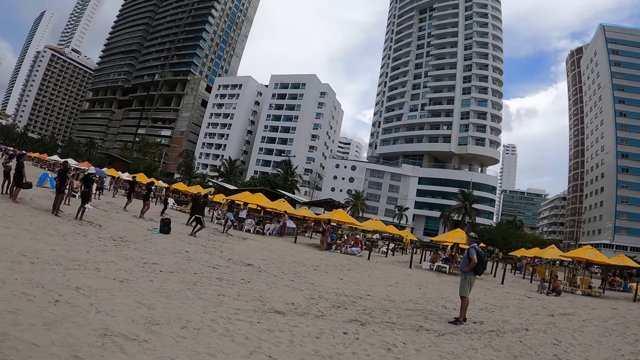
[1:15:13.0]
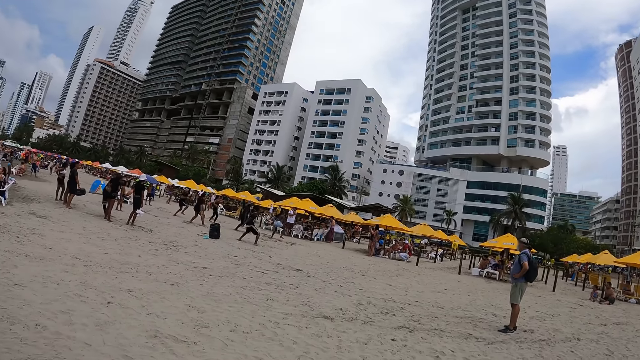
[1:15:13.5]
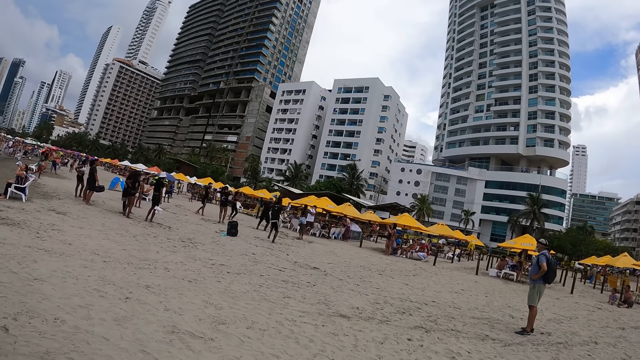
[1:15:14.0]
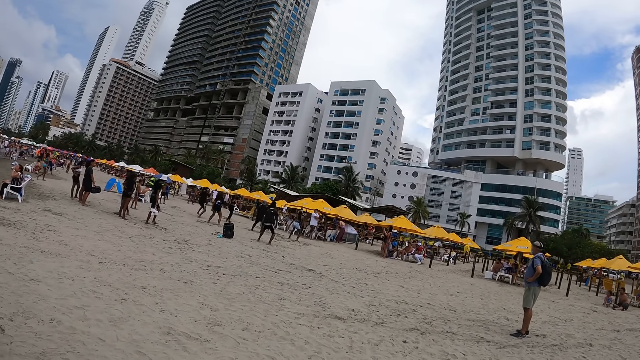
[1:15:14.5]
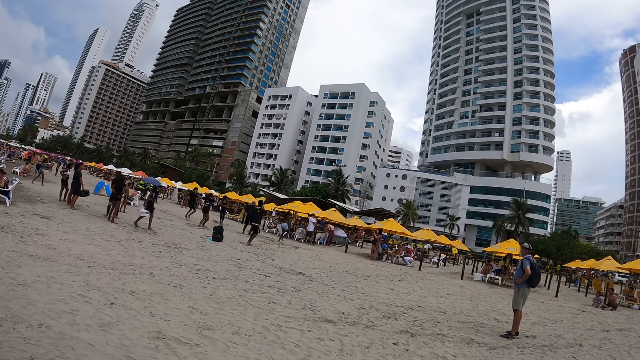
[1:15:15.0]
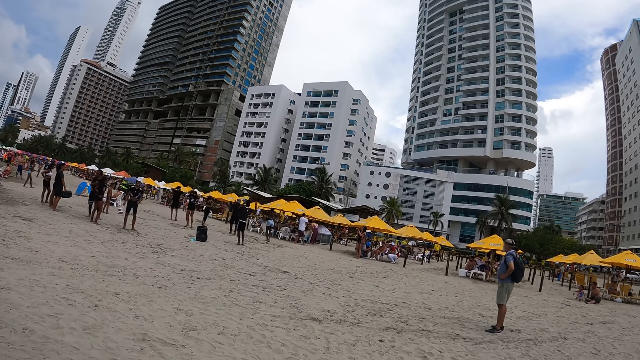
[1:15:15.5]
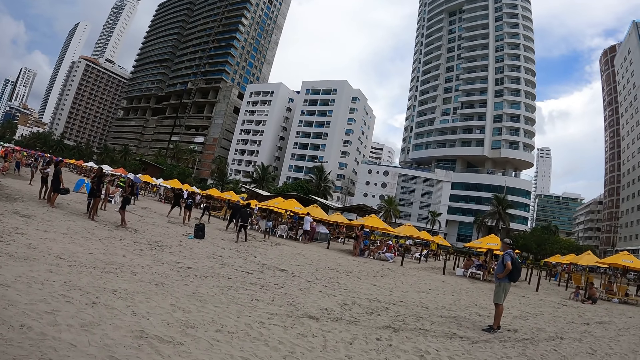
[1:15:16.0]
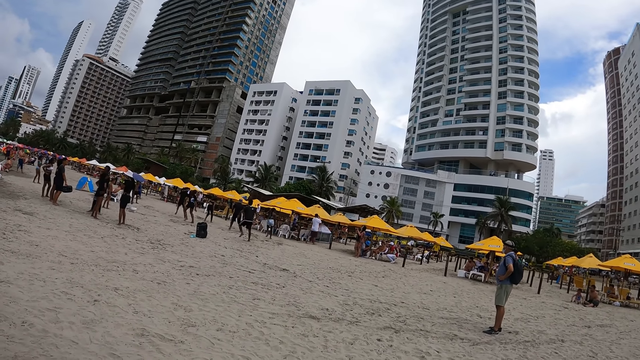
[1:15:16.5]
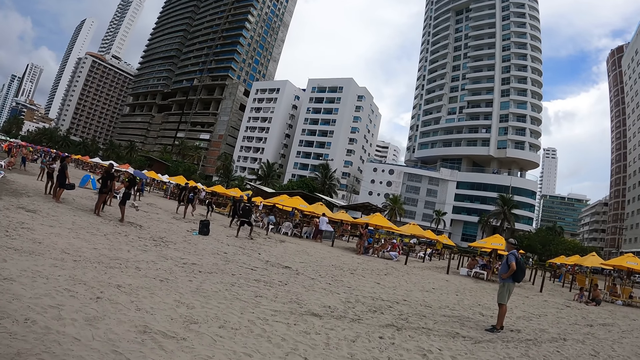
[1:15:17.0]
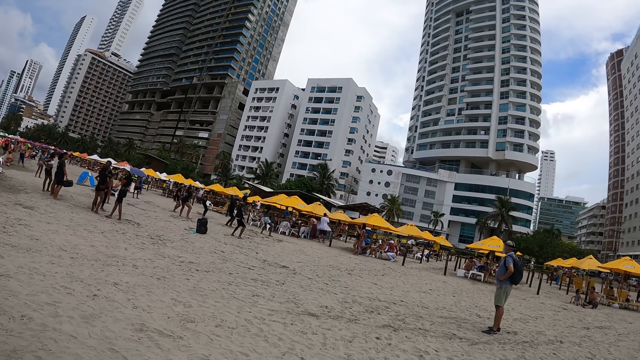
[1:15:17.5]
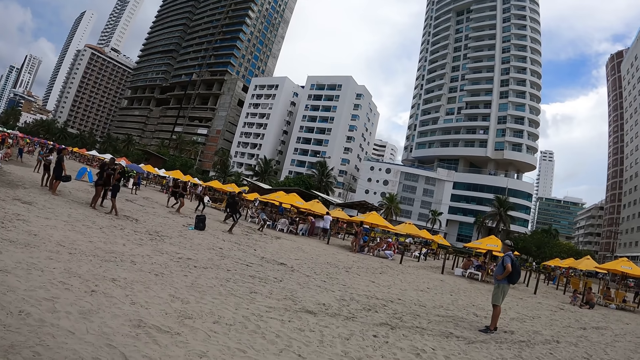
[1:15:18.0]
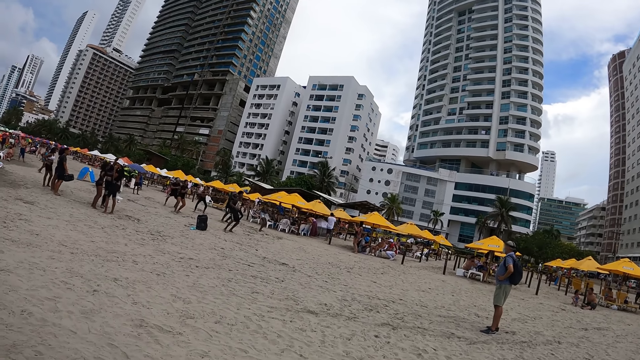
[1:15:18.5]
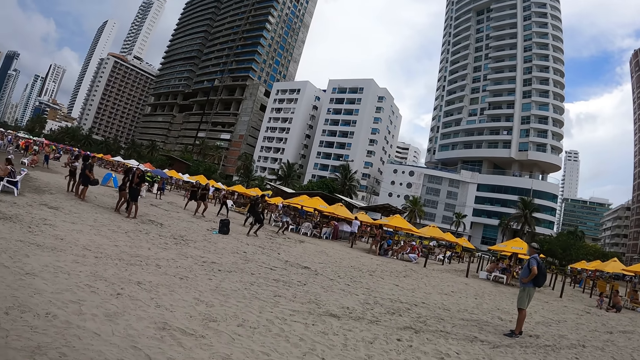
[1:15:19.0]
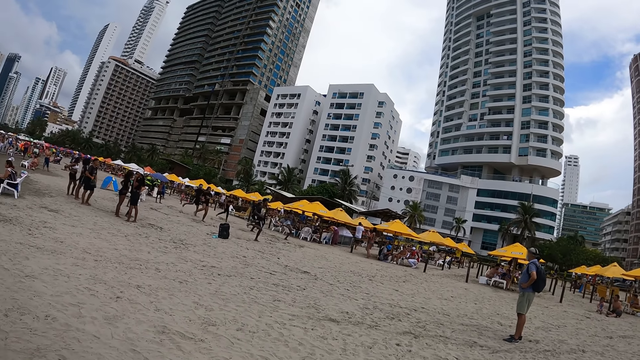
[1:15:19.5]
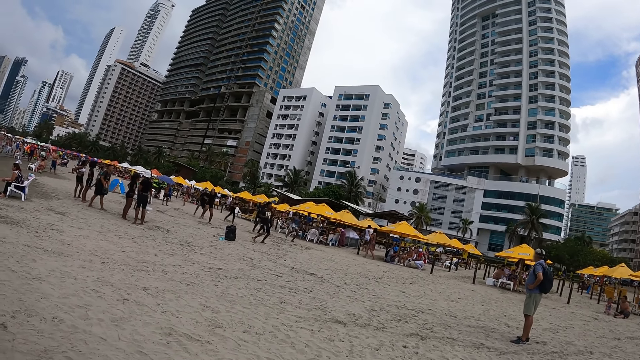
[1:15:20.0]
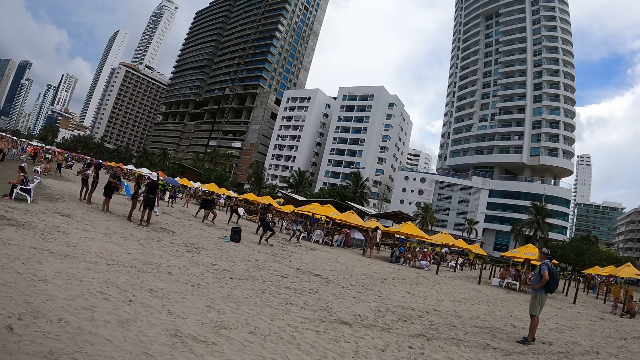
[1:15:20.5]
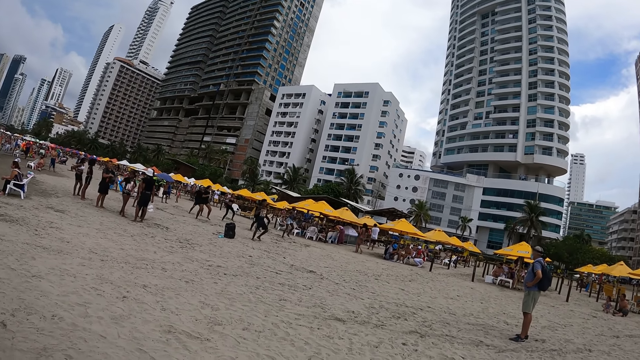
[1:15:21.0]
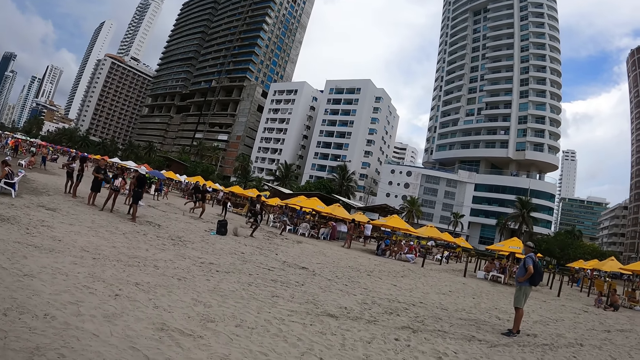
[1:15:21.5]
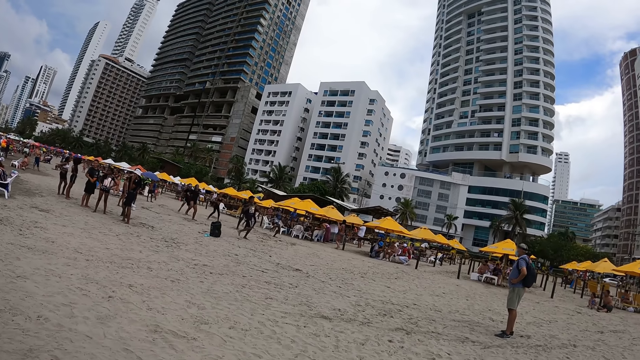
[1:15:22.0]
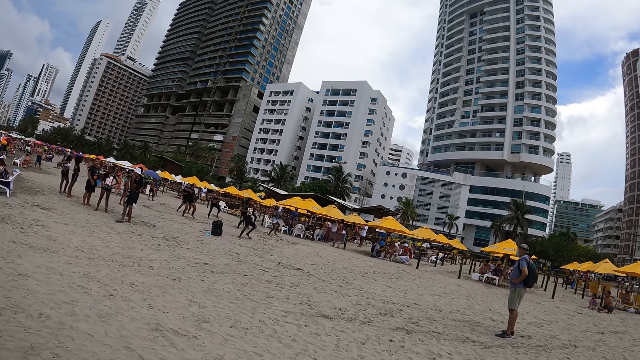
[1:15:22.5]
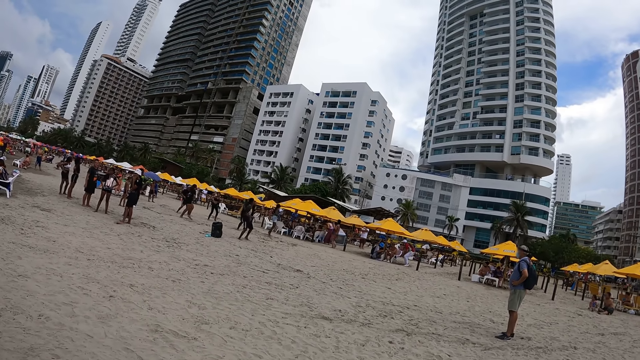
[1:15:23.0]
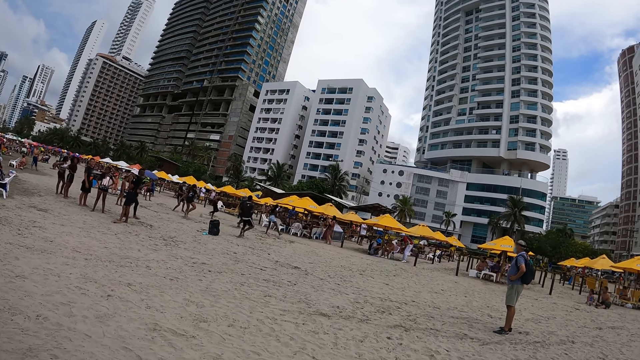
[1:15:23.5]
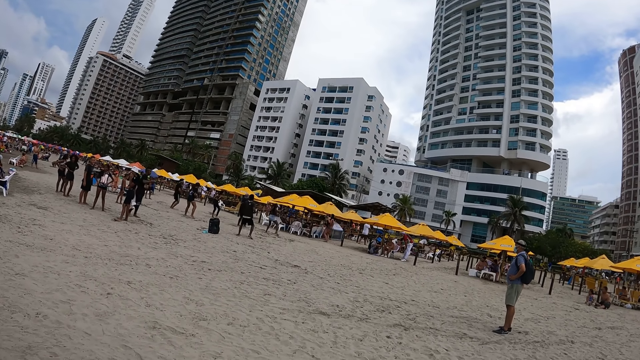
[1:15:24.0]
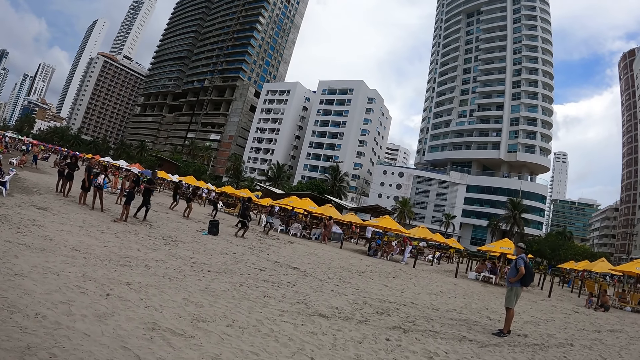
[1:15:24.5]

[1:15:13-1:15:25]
The camera wearer looks at a man. They watch dancers.

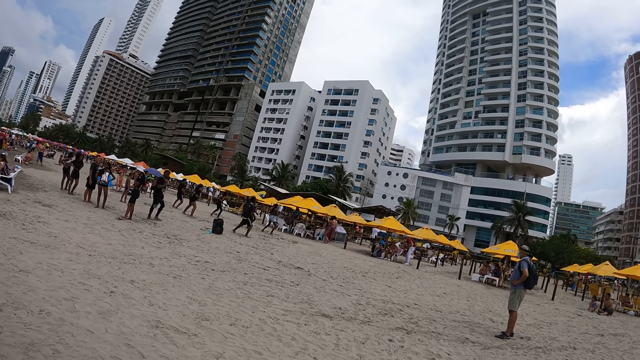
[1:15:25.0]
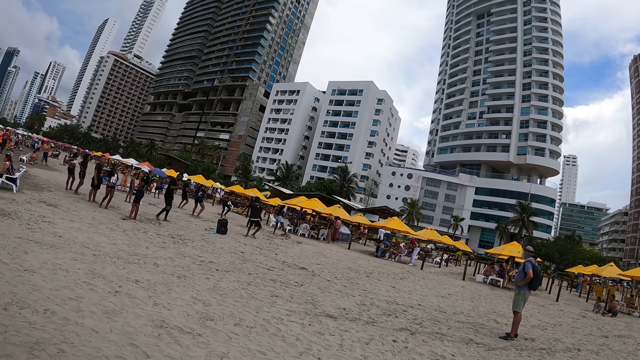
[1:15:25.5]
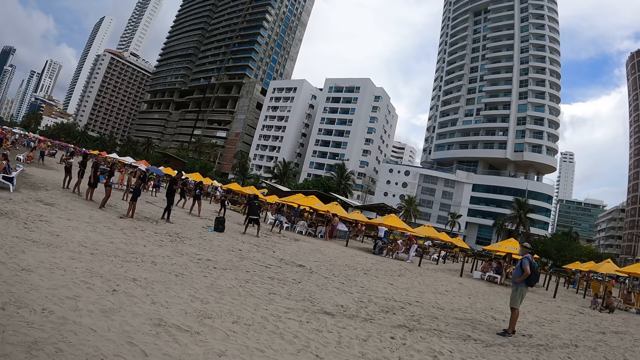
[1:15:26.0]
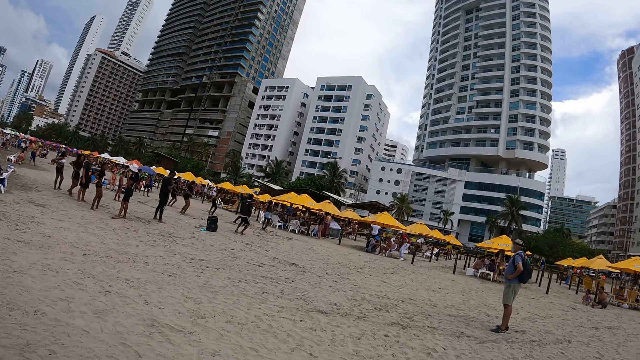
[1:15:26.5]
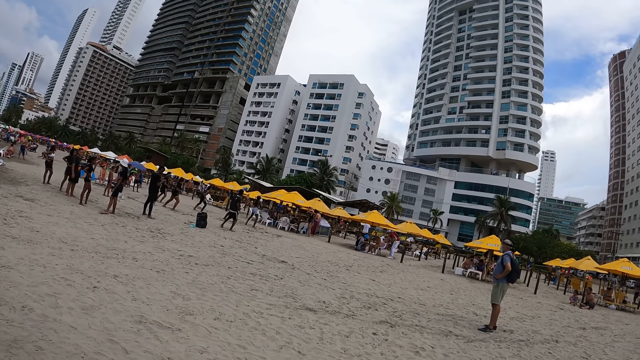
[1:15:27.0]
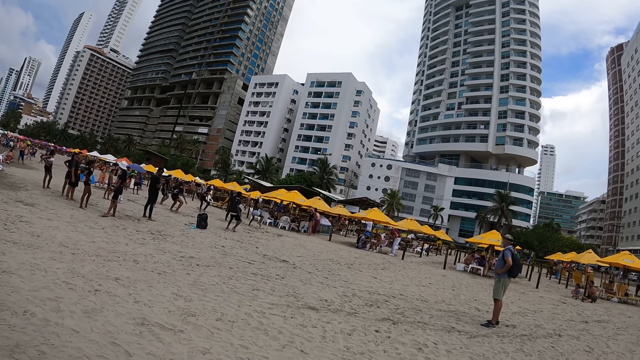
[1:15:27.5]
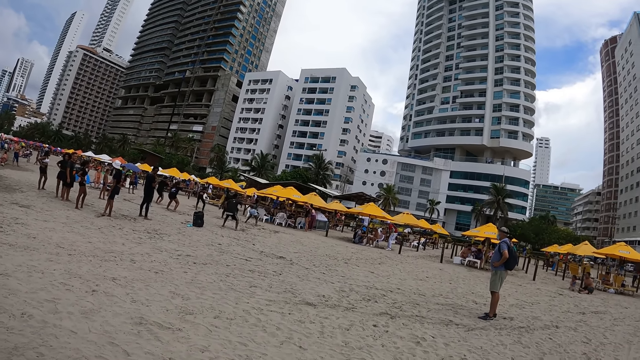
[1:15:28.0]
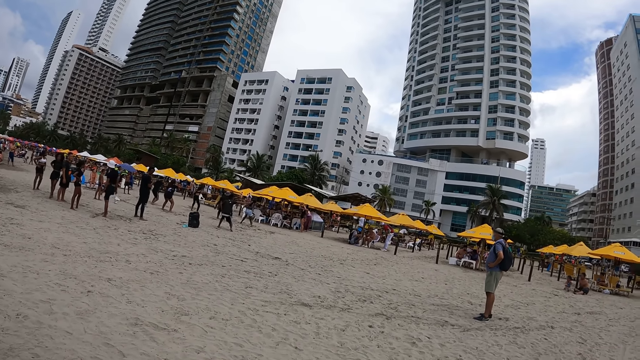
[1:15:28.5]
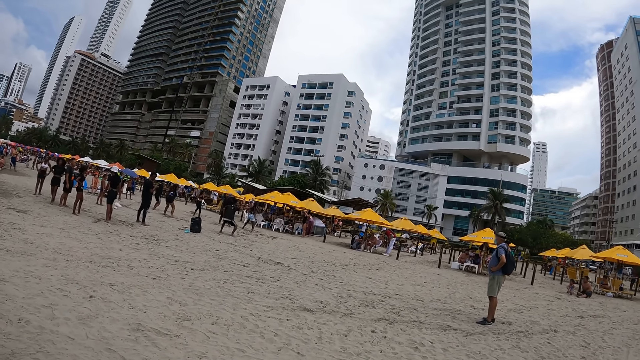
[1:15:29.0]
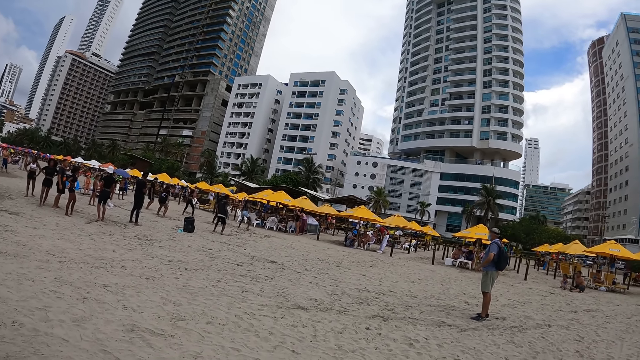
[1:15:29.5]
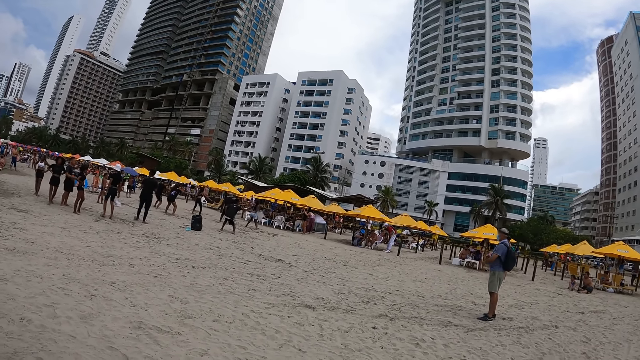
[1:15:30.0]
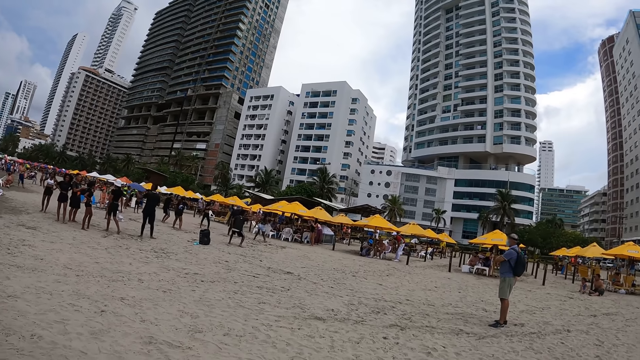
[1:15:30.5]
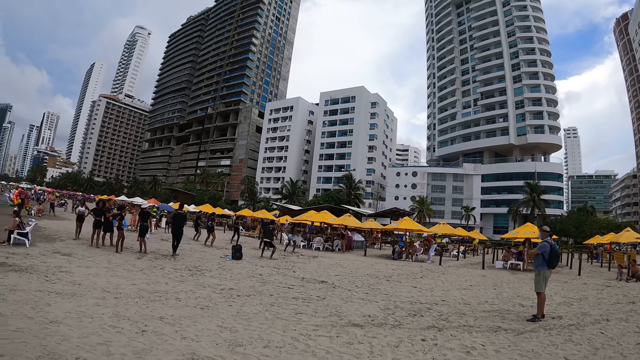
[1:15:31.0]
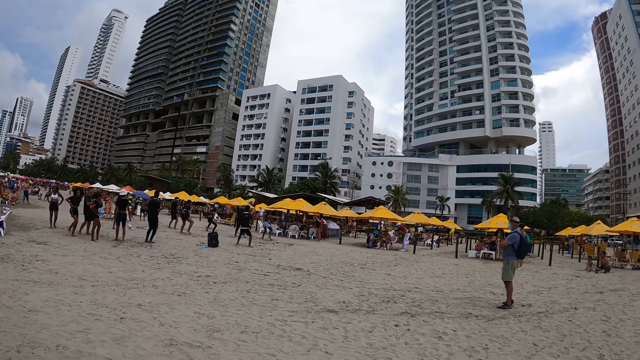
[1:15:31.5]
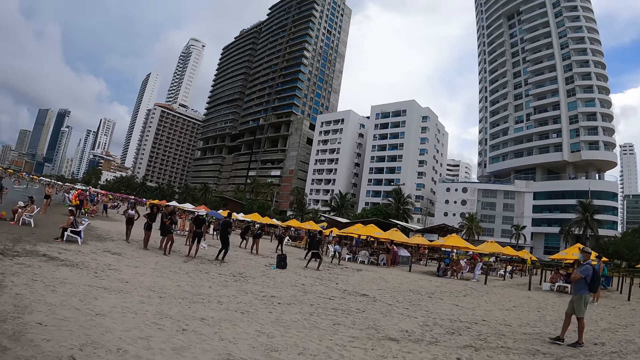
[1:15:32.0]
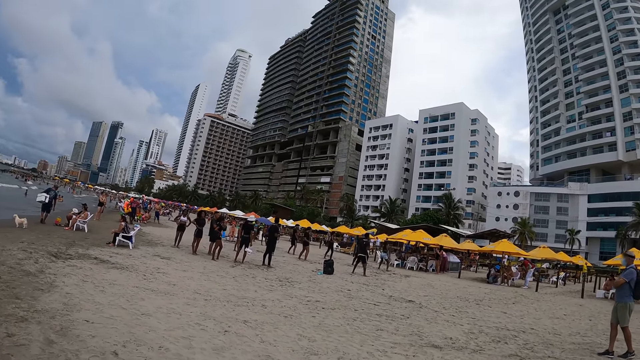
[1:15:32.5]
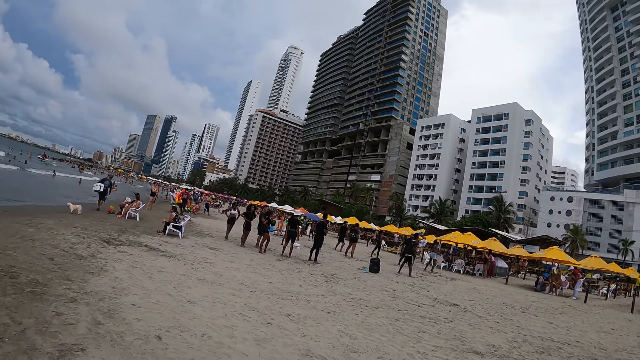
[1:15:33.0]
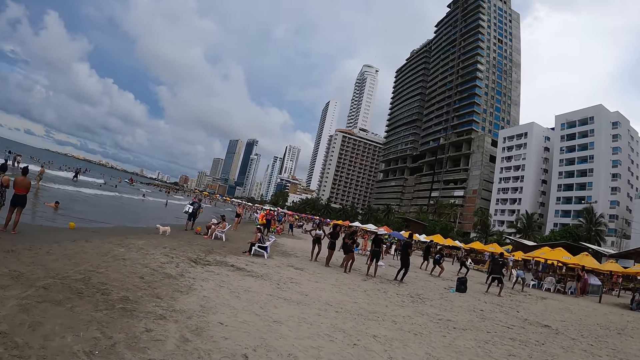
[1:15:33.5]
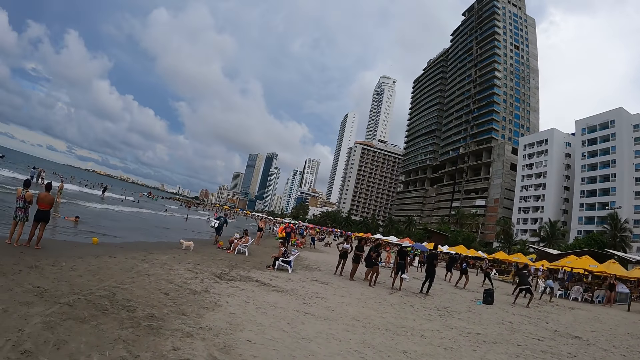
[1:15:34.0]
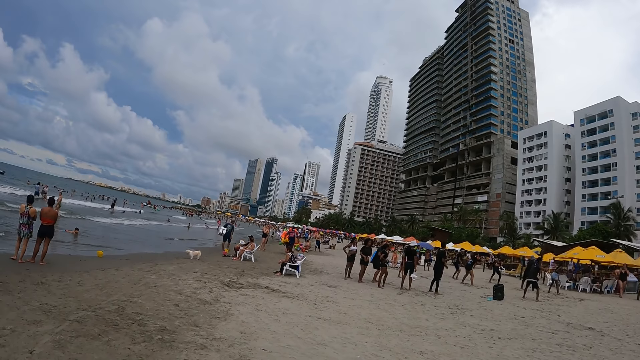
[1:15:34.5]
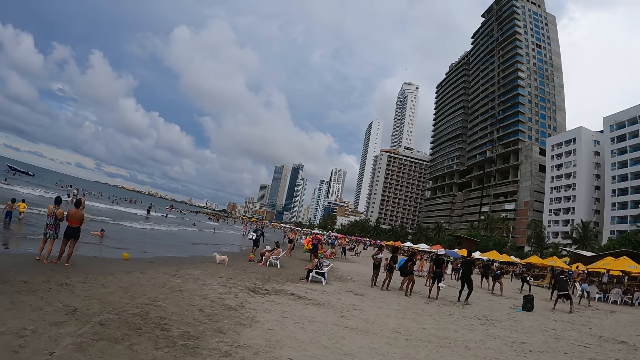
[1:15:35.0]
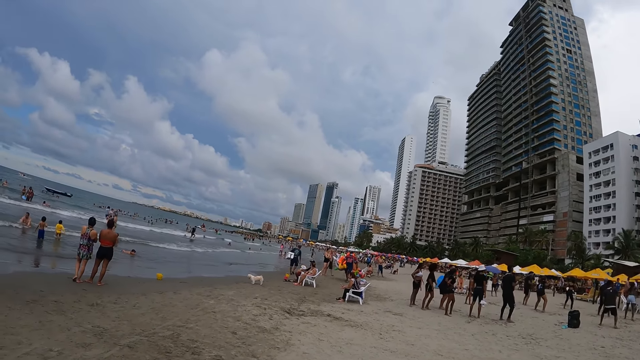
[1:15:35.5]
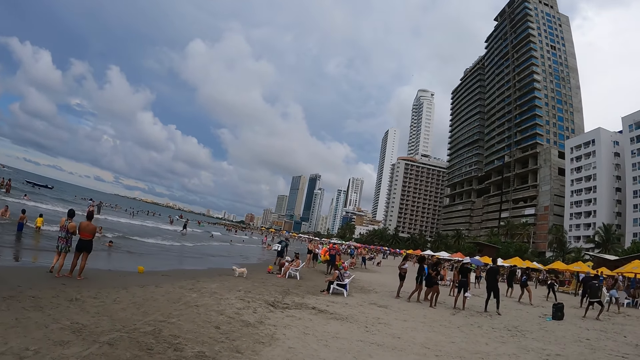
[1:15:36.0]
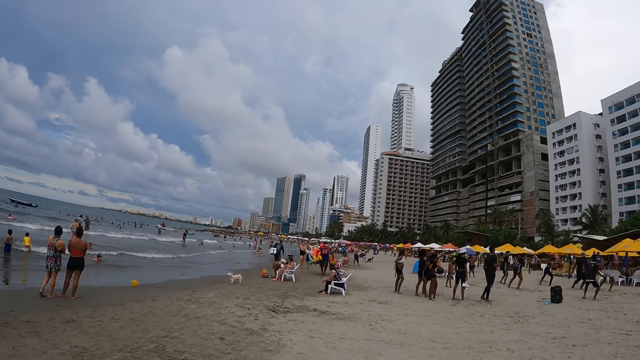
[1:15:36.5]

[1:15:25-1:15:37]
The camera wearer looks at the beach shores.
